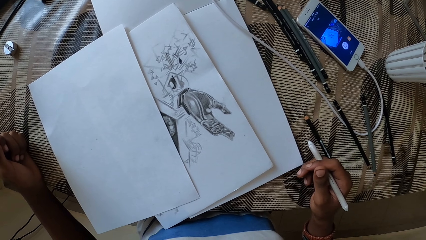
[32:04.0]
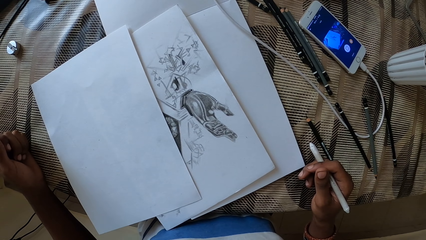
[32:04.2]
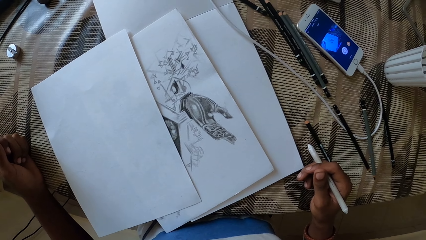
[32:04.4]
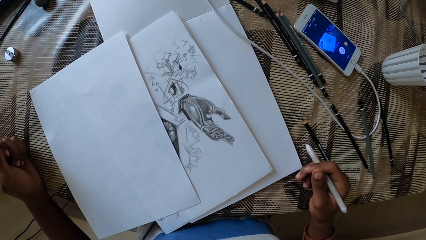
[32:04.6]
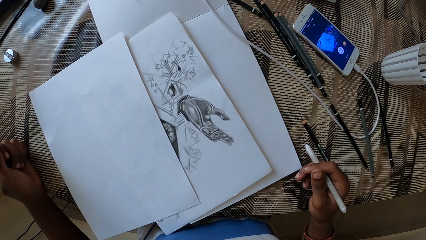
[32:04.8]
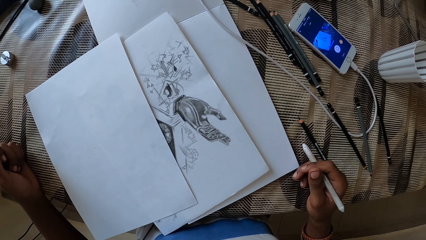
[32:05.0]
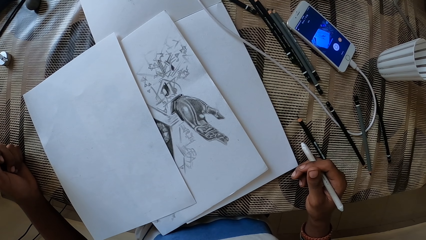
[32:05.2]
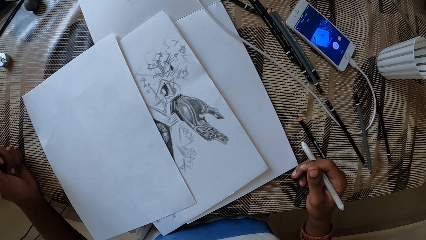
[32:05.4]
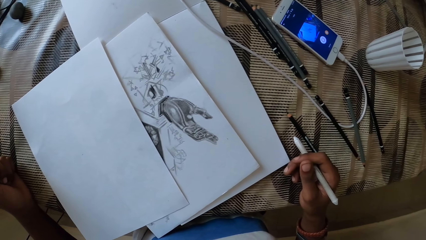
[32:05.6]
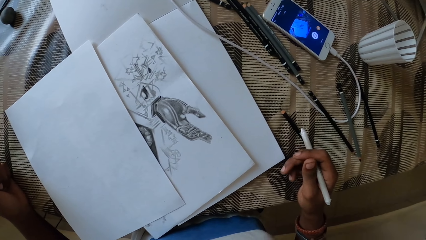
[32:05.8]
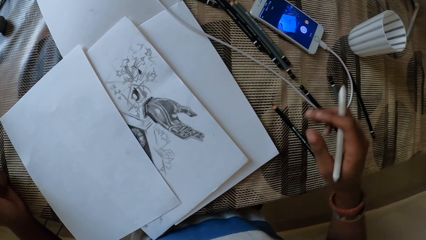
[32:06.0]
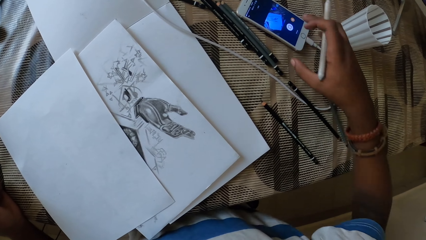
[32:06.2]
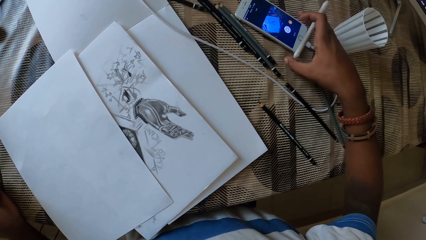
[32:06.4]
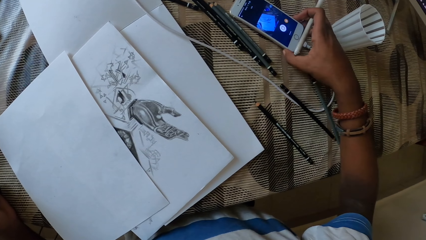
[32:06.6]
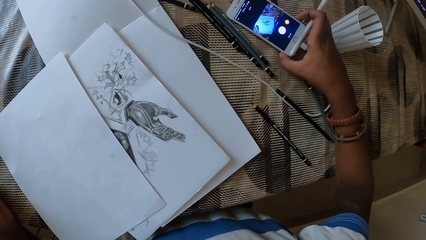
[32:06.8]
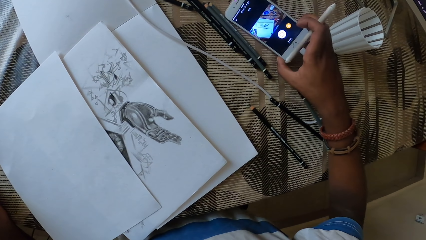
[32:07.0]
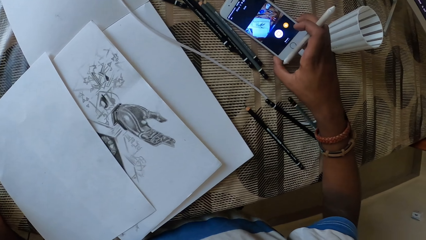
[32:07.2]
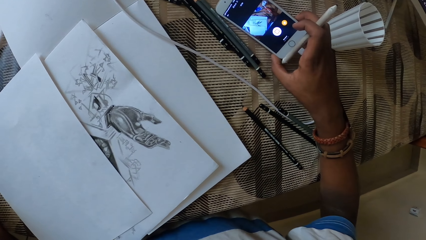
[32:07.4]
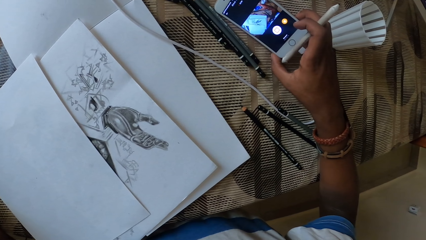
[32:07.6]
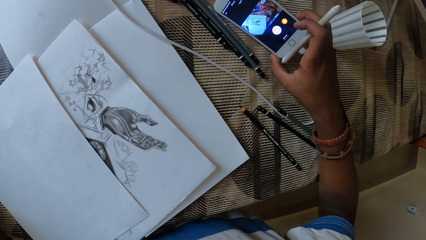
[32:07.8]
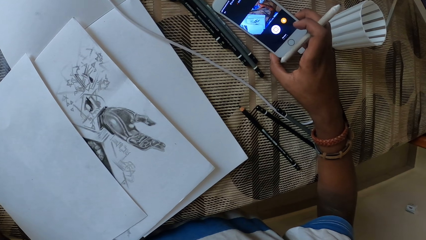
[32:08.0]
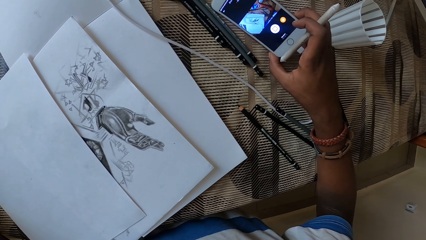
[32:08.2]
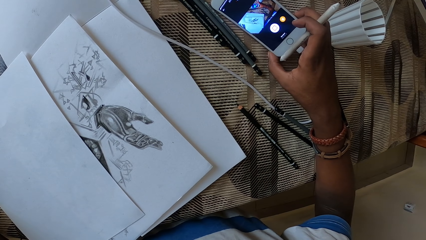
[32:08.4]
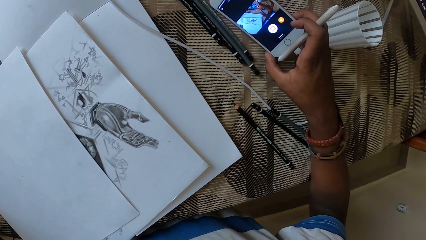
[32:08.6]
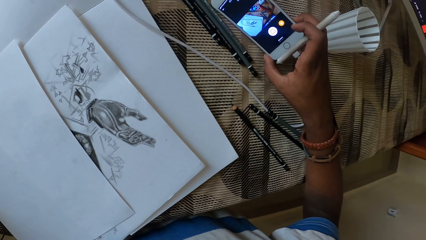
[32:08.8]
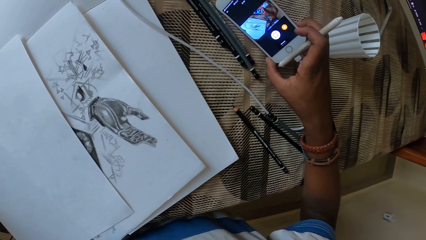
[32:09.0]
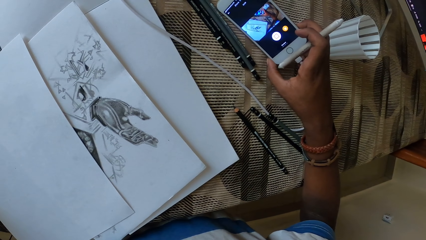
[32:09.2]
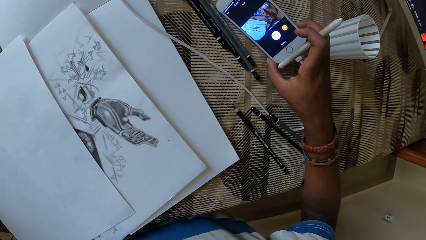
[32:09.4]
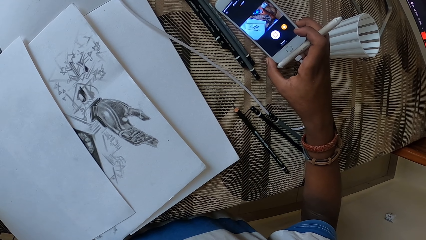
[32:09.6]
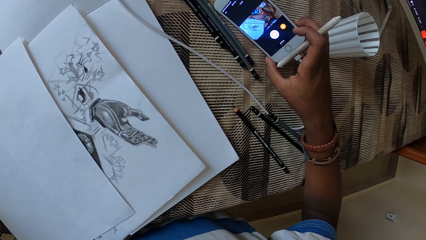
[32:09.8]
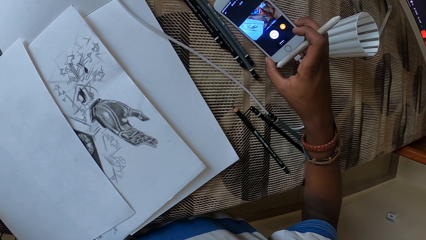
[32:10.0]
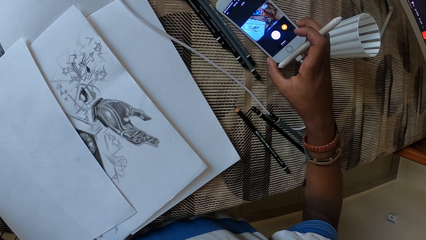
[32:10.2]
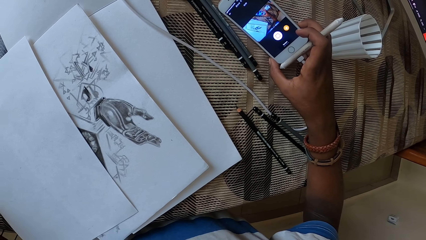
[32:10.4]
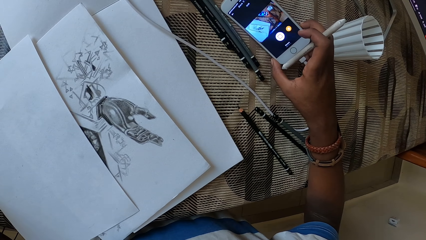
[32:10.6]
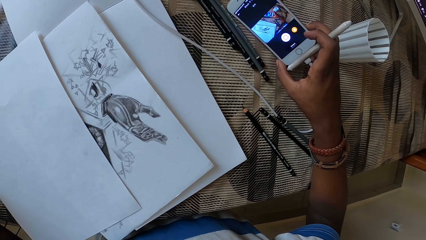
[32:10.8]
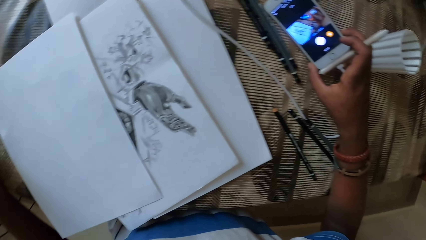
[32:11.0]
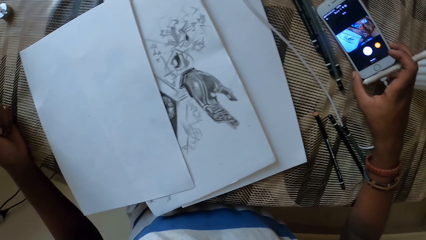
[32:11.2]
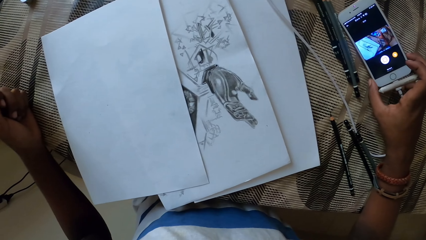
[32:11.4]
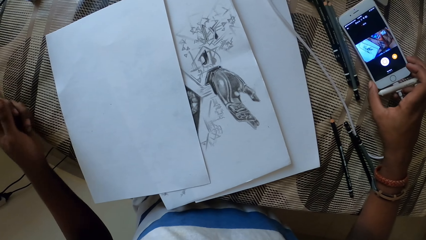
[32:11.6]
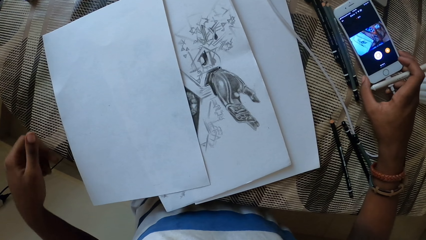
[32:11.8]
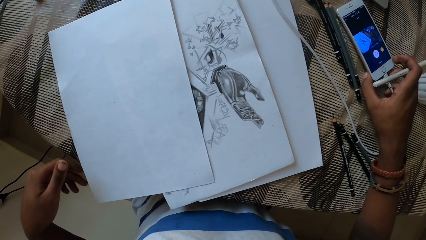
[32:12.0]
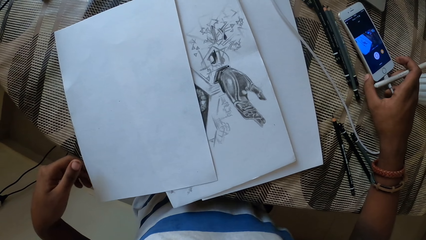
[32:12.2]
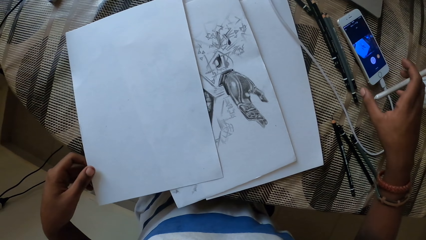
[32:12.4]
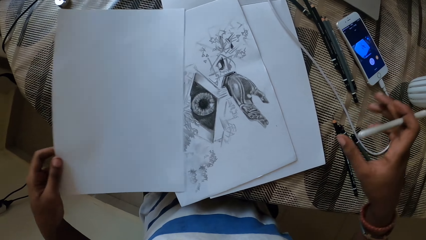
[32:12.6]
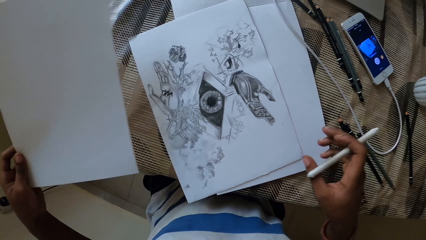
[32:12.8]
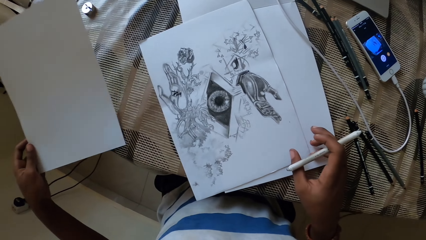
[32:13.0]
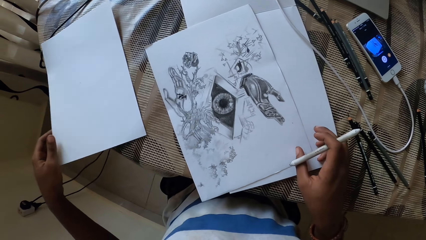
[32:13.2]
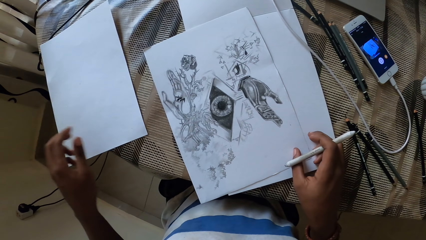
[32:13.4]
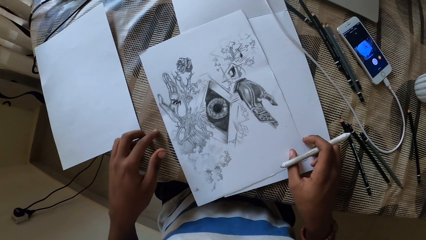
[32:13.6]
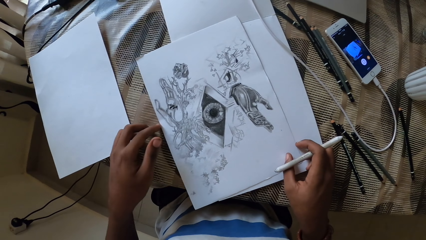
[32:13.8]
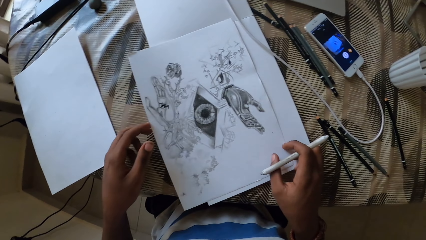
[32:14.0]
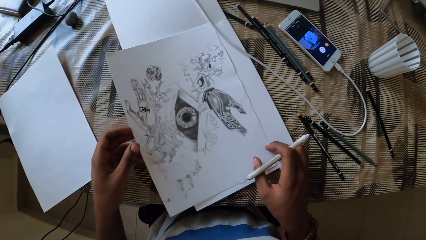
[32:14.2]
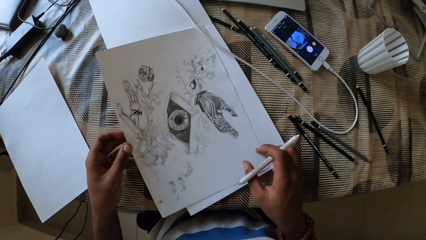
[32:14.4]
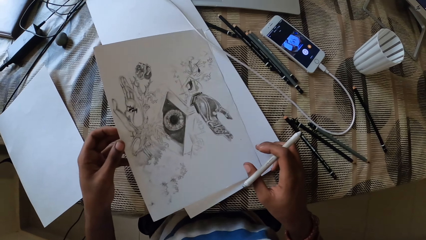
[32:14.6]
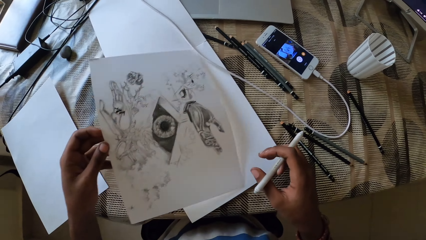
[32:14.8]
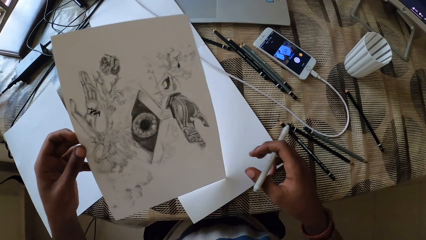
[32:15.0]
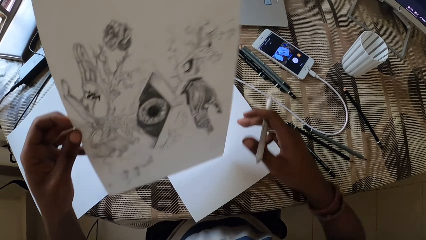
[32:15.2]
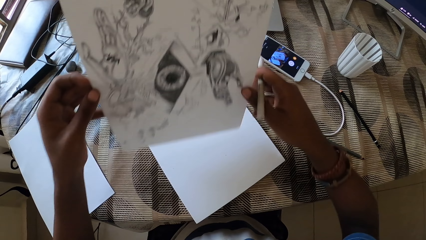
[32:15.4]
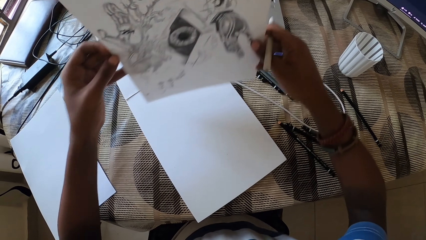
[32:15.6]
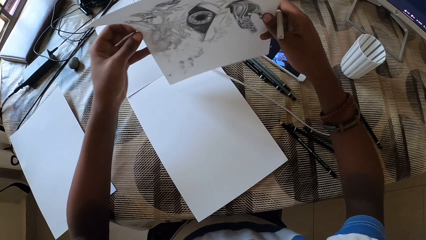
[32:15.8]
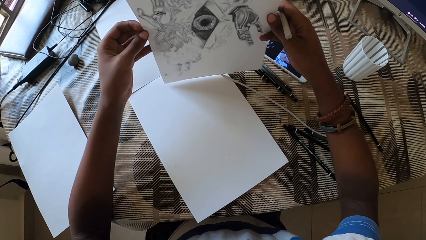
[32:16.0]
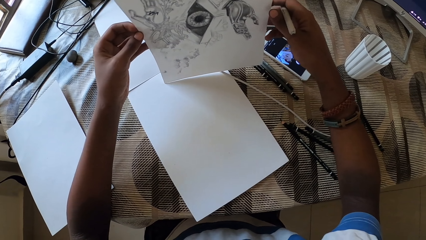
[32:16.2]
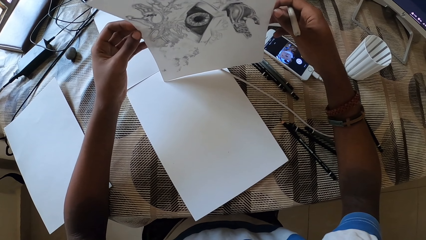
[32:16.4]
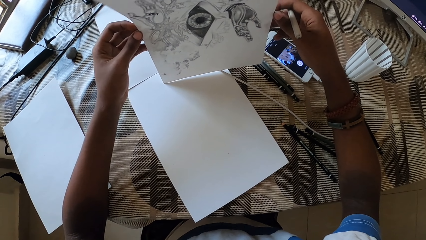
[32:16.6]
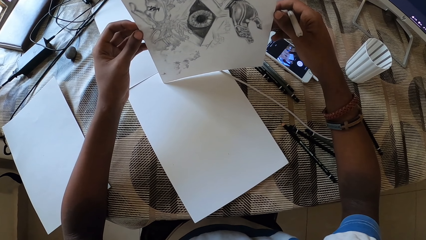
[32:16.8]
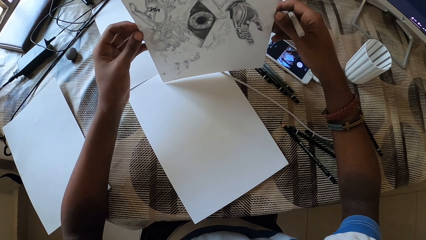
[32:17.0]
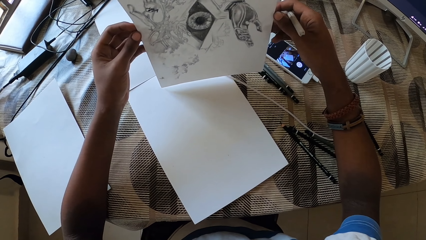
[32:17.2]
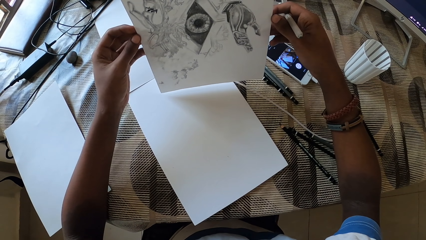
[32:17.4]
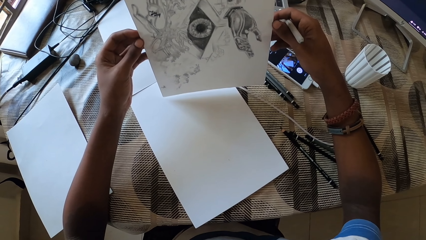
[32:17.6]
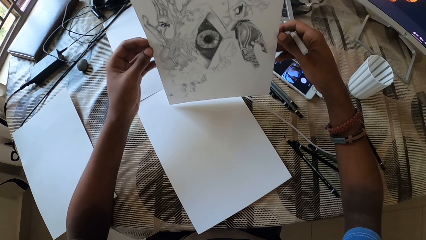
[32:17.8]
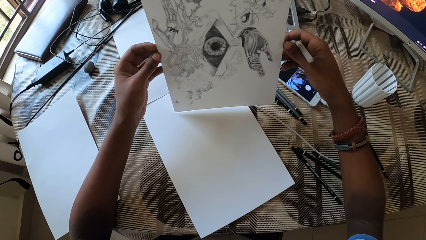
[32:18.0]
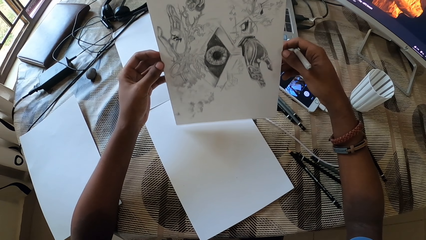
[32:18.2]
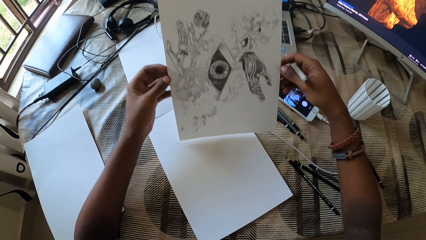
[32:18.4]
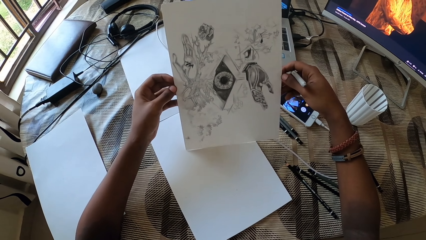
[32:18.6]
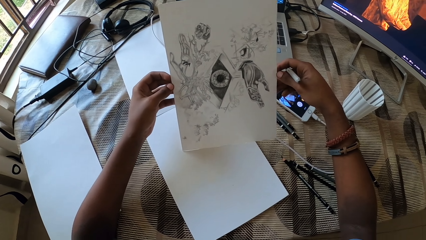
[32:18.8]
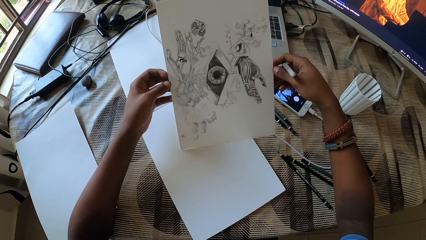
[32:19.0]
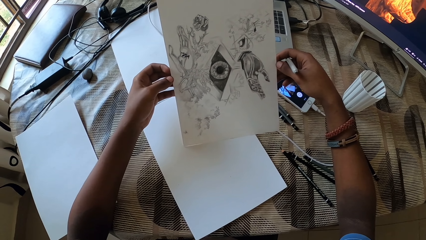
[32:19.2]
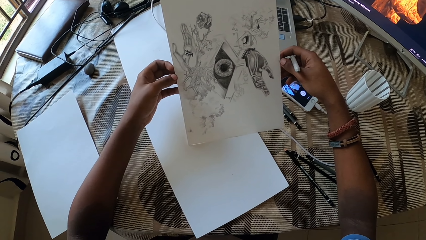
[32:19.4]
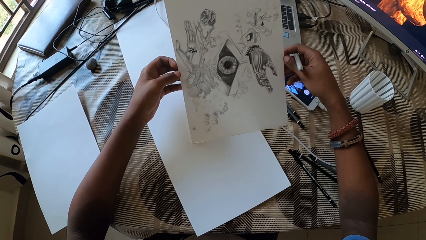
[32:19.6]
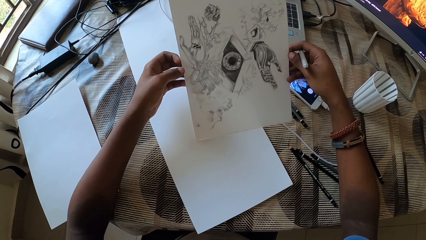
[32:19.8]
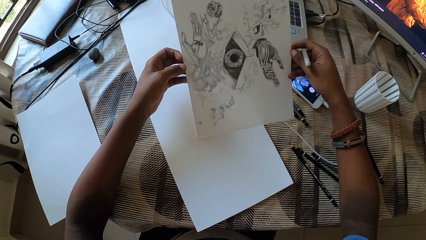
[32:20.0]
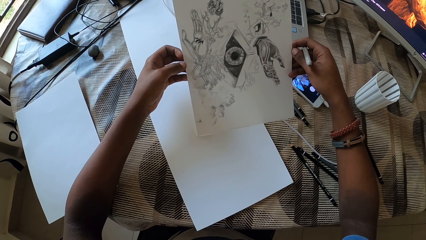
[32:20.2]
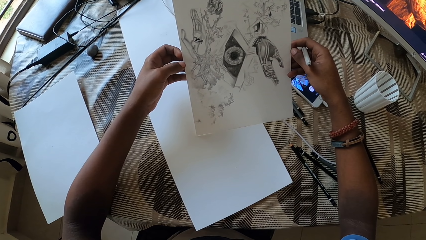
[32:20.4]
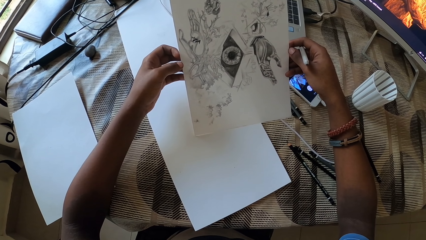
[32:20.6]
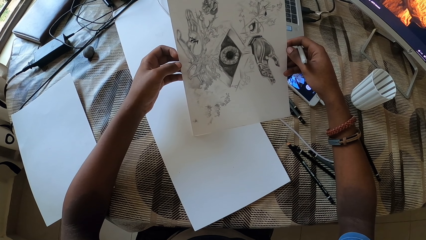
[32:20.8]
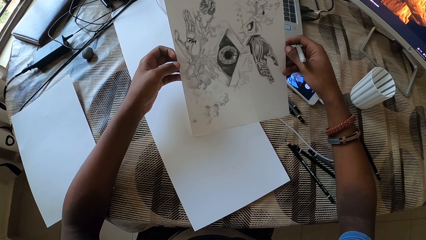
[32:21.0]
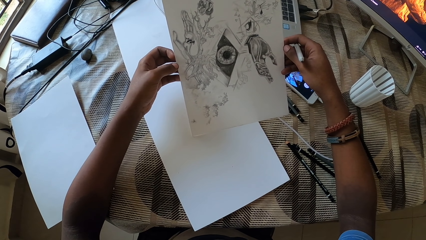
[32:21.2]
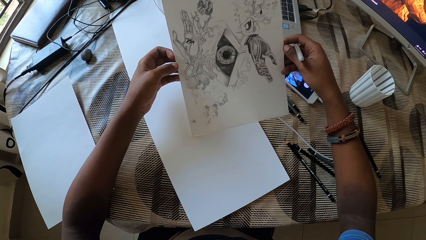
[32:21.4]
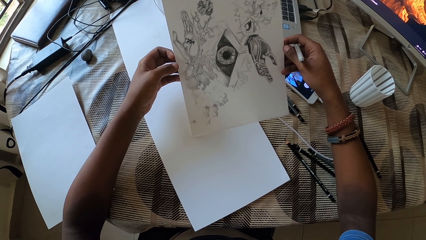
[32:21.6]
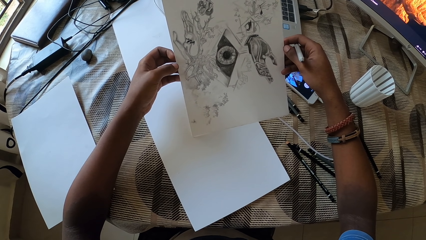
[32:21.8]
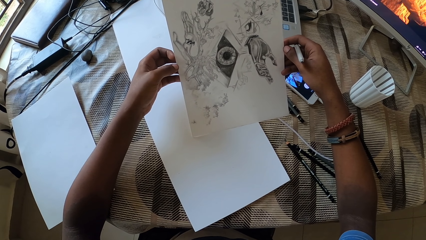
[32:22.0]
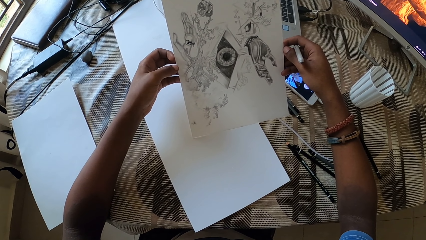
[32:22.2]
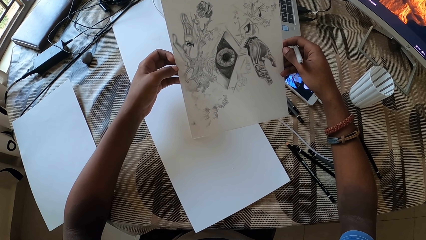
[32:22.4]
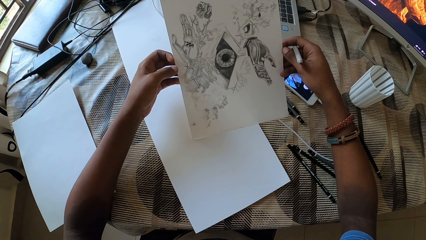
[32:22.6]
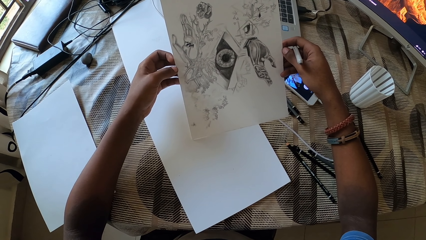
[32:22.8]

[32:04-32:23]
The camera wearer holds a phone. They lift the cell phone on the table. They put the cell phone on the table. They move the paper on the table. They pick the paper on the table. They hold up the paper.
